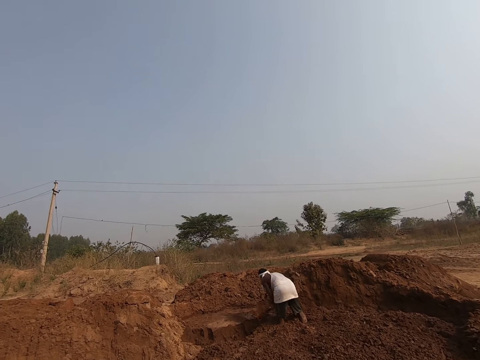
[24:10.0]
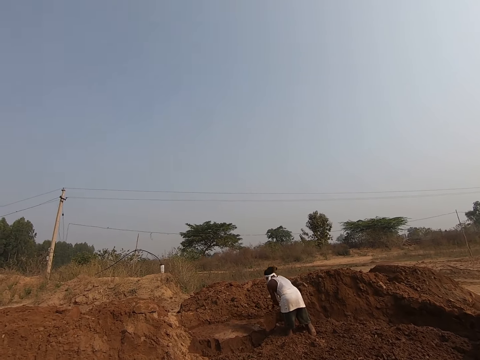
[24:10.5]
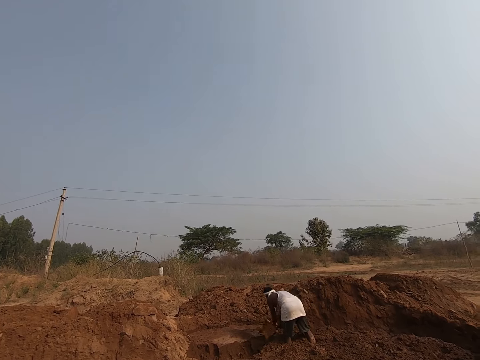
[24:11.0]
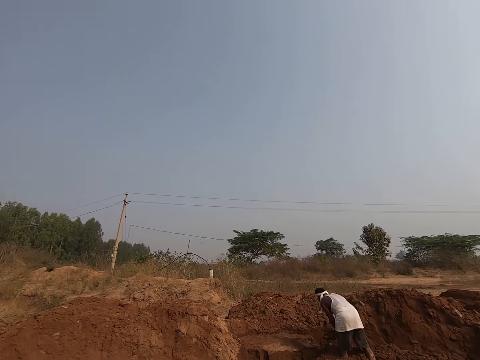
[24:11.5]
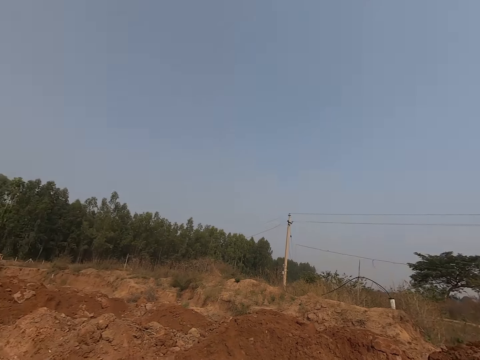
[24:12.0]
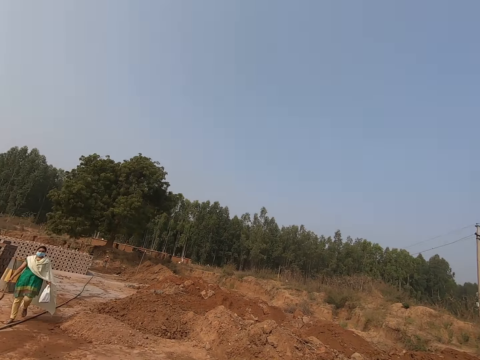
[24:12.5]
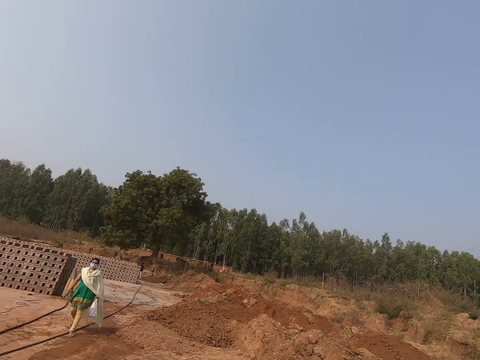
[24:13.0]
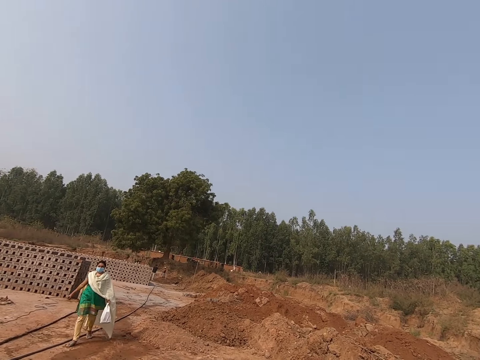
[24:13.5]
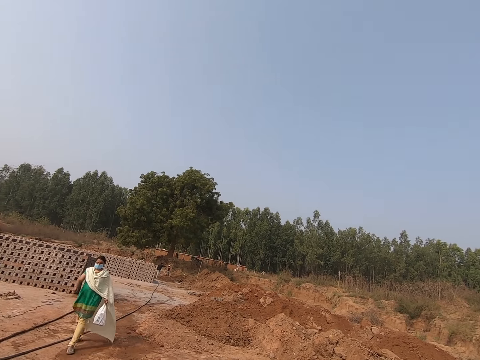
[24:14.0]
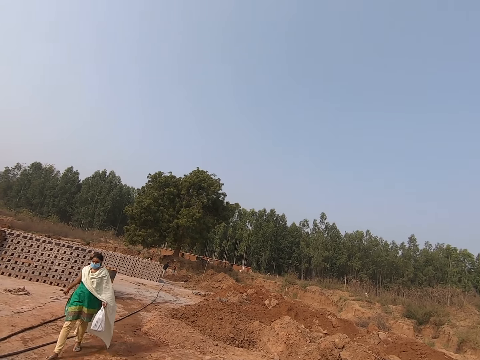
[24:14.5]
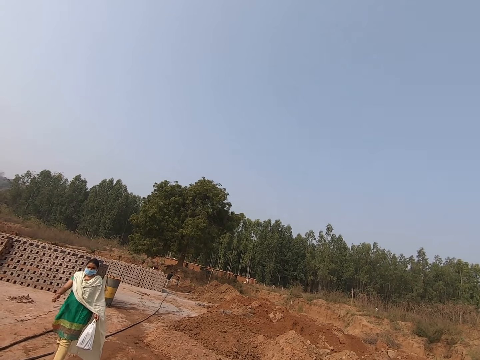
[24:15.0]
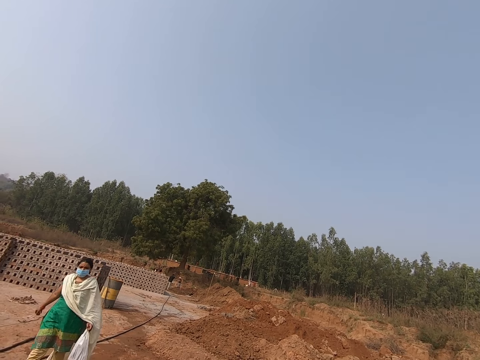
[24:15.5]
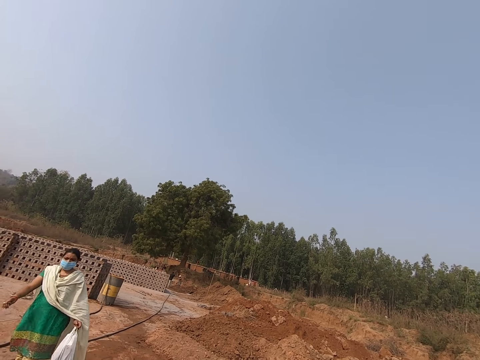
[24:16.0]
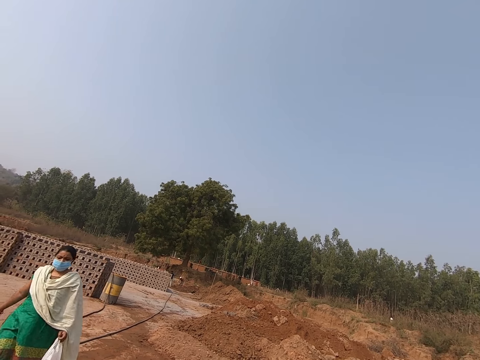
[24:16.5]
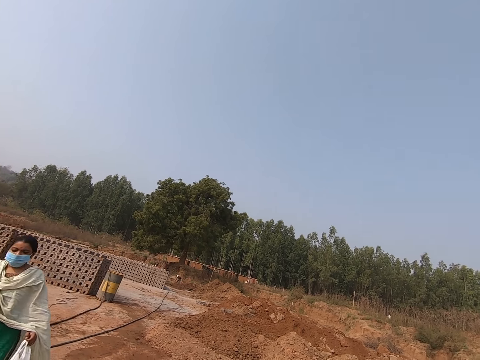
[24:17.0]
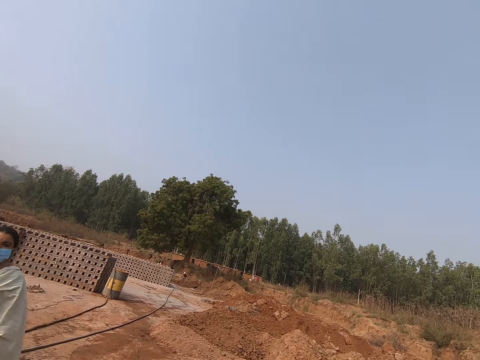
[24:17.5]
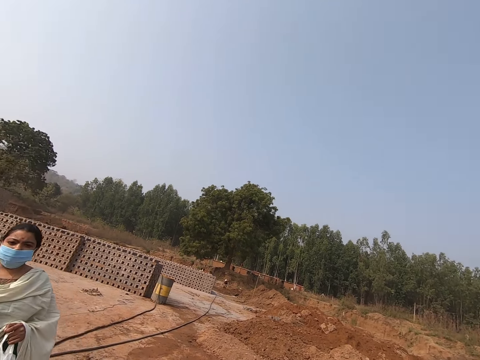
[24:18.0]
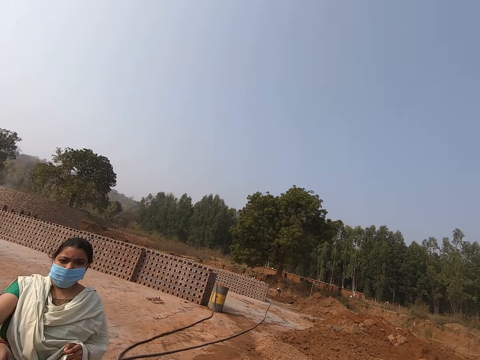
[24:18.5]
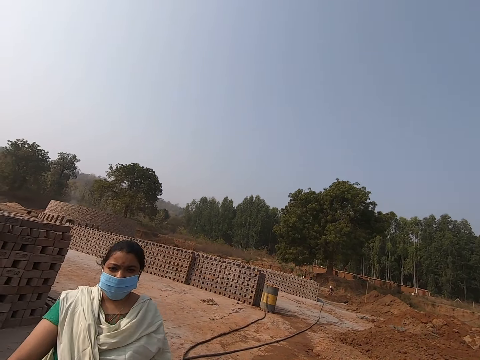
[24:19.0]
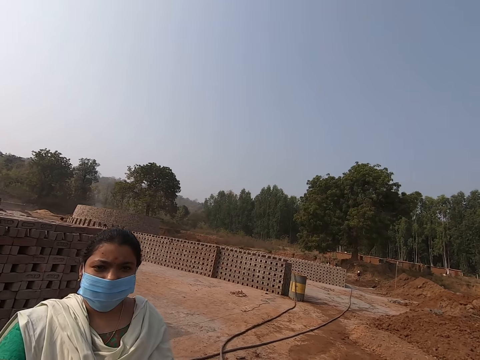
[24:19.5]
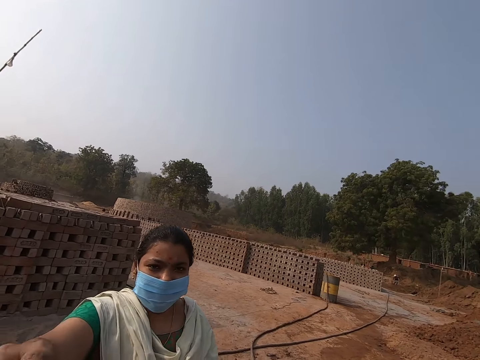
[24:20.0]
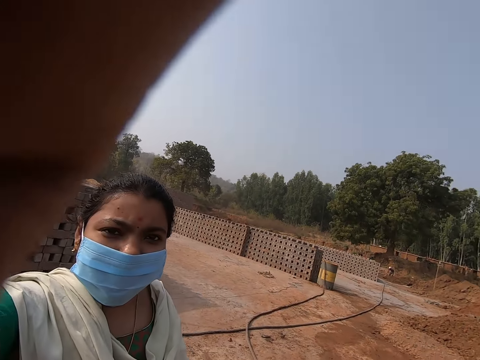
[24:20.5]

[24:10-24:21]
A person mixes soil with a hoe. The camera wearer turns around. They look at a woman. The woman carries a plastic bag. Another woman holds a plastic bag. A woman talks to the camera wearer. The first woman holds a camera on the camera wearer. The camera wearer converses with the first woman.
